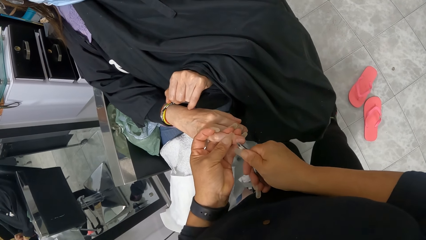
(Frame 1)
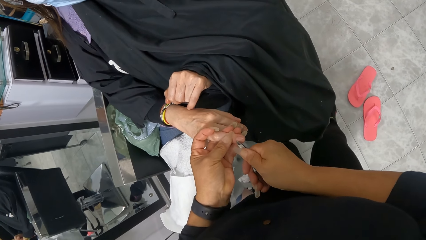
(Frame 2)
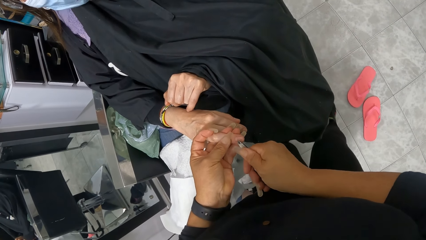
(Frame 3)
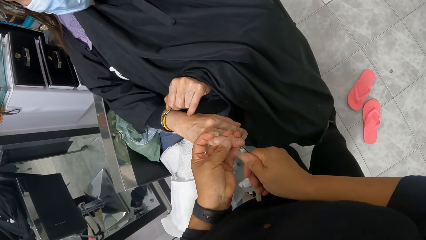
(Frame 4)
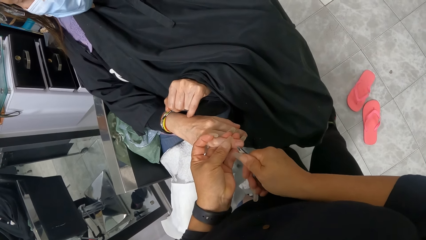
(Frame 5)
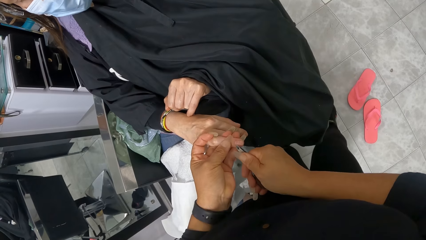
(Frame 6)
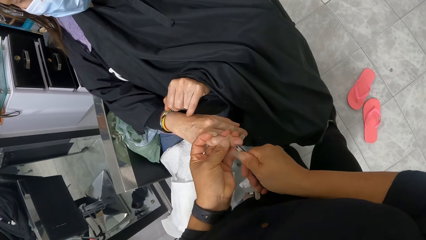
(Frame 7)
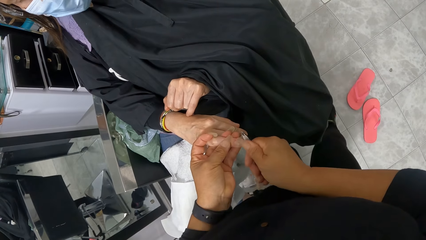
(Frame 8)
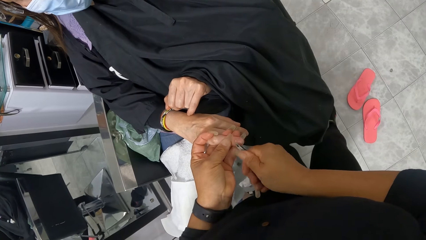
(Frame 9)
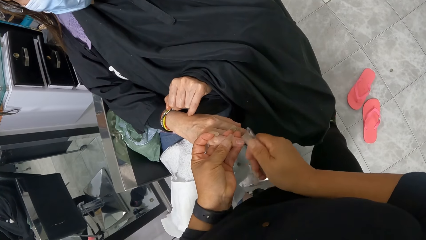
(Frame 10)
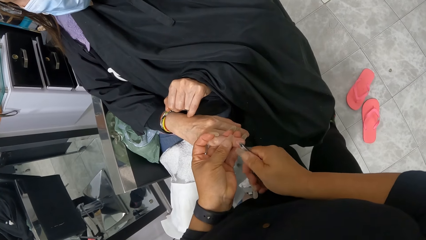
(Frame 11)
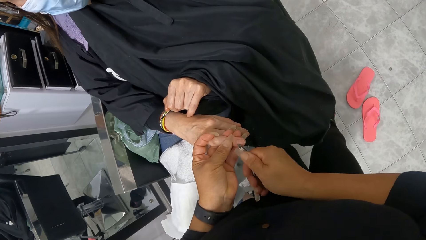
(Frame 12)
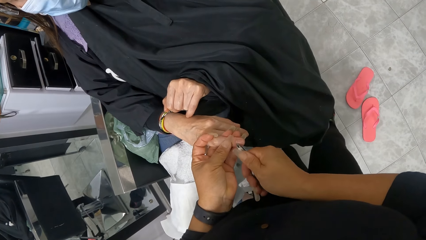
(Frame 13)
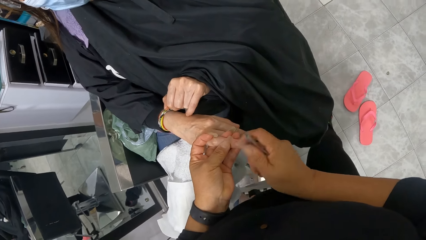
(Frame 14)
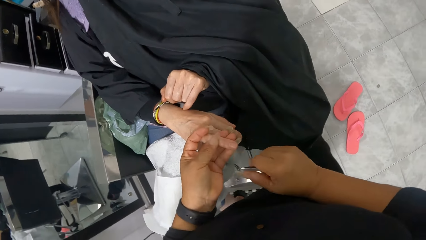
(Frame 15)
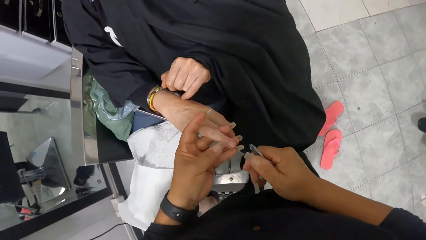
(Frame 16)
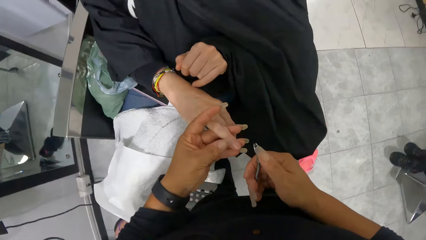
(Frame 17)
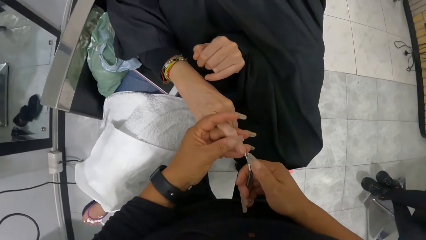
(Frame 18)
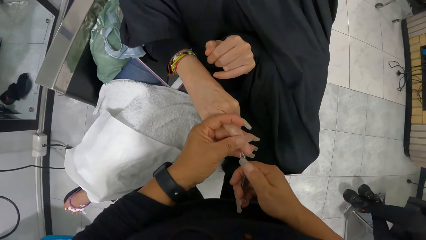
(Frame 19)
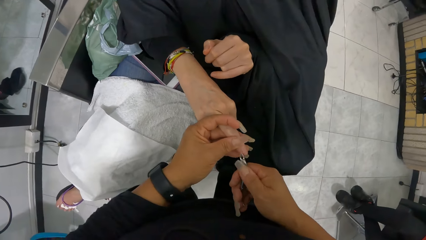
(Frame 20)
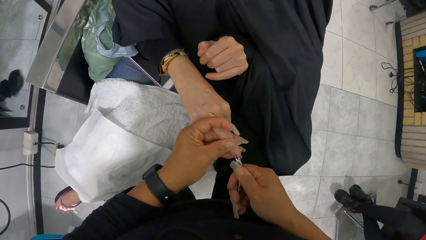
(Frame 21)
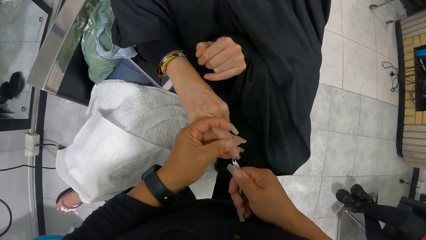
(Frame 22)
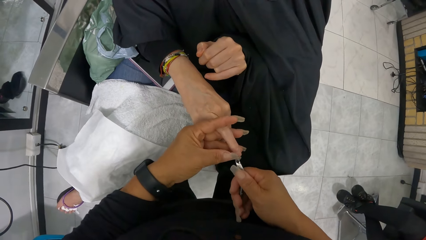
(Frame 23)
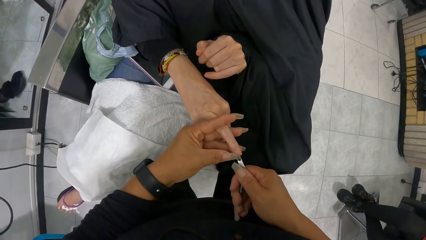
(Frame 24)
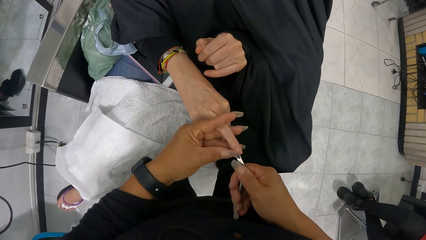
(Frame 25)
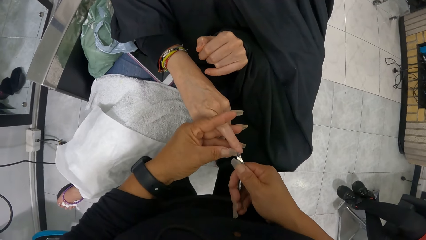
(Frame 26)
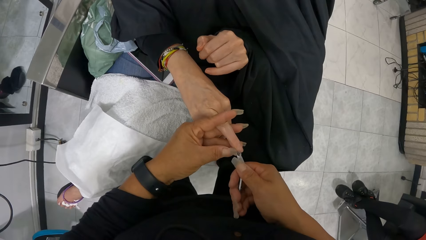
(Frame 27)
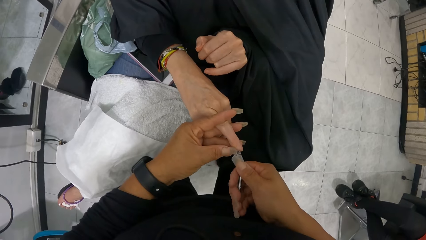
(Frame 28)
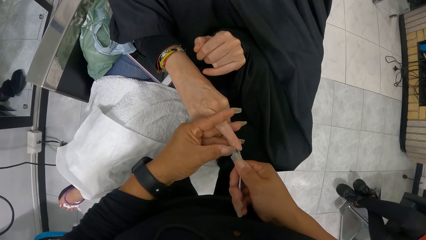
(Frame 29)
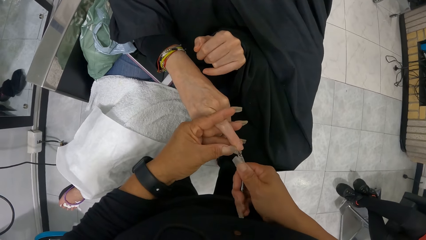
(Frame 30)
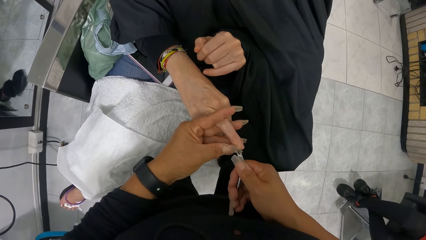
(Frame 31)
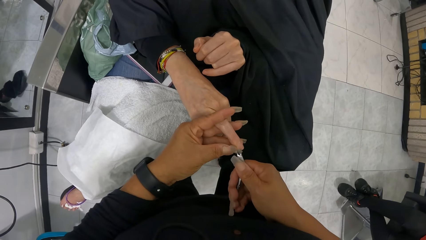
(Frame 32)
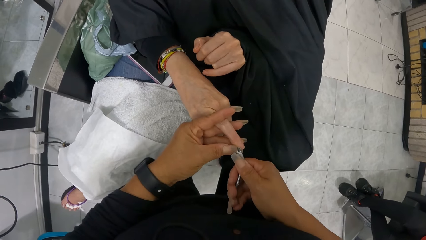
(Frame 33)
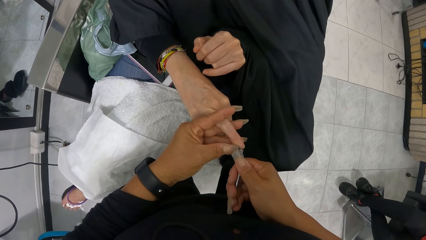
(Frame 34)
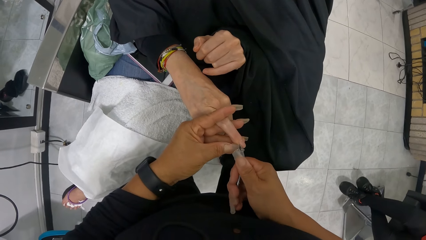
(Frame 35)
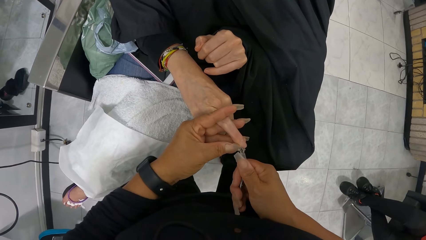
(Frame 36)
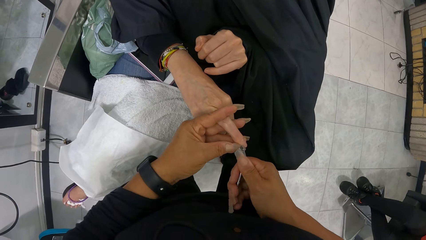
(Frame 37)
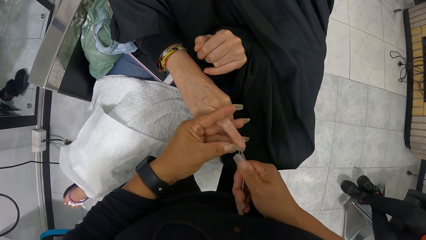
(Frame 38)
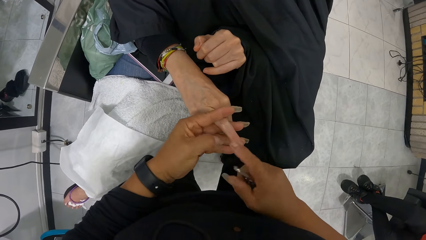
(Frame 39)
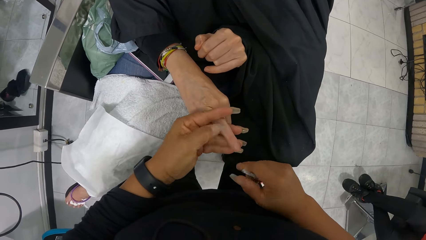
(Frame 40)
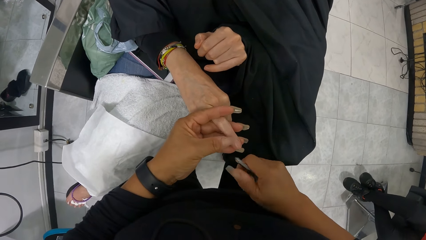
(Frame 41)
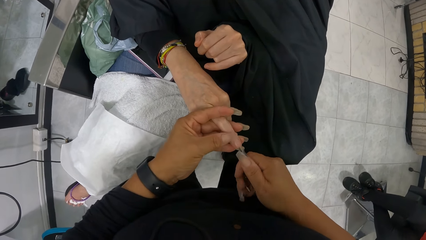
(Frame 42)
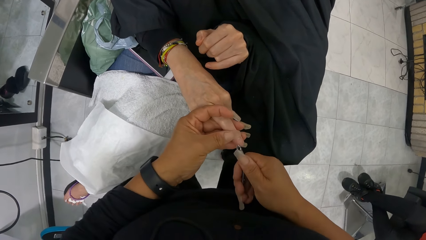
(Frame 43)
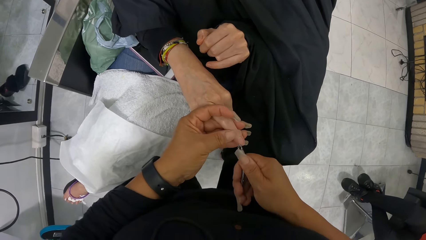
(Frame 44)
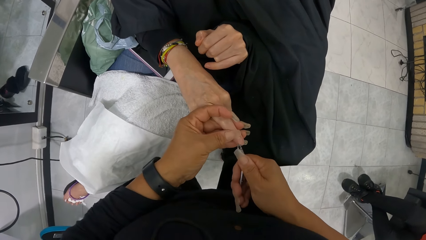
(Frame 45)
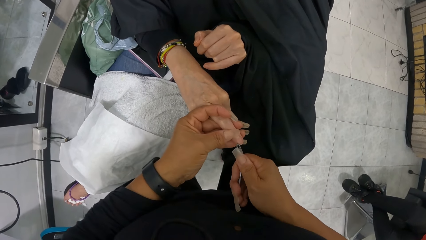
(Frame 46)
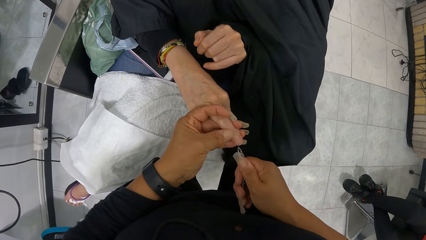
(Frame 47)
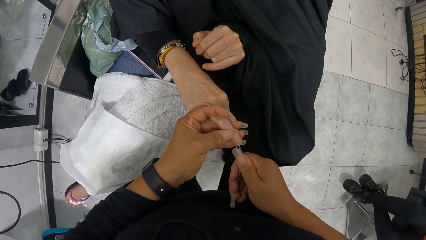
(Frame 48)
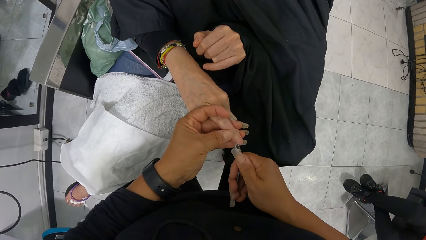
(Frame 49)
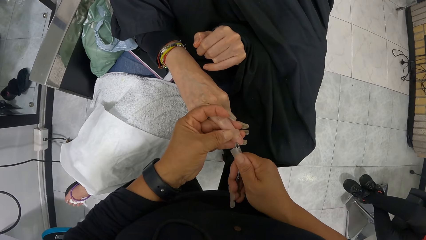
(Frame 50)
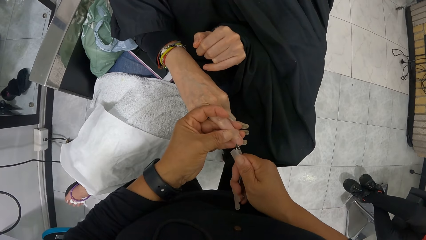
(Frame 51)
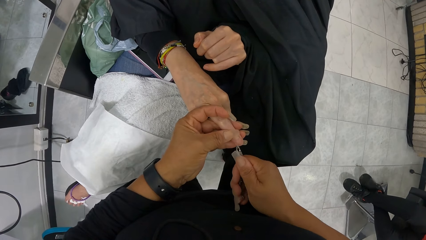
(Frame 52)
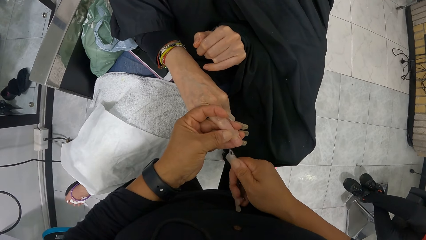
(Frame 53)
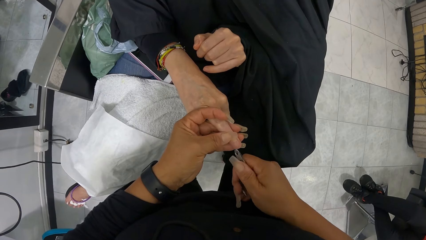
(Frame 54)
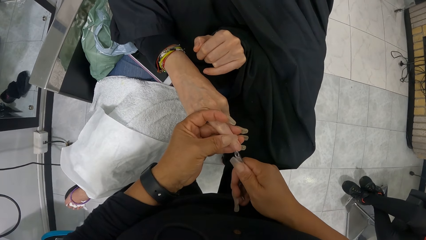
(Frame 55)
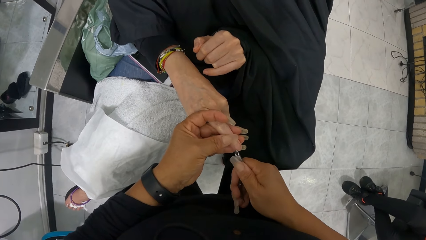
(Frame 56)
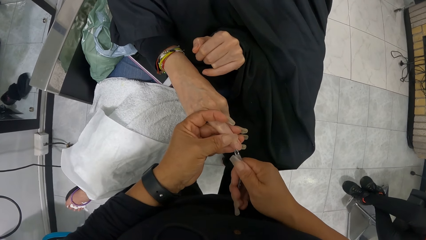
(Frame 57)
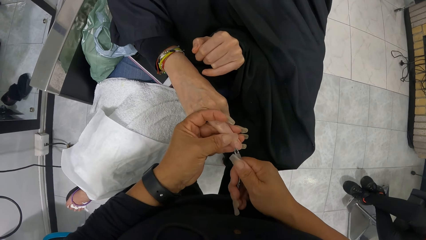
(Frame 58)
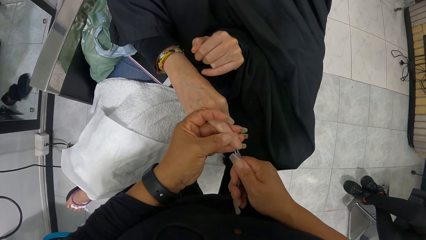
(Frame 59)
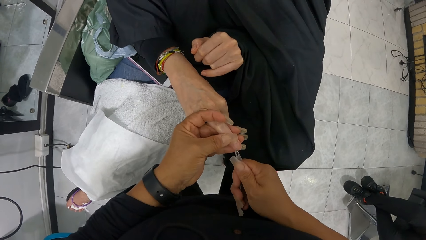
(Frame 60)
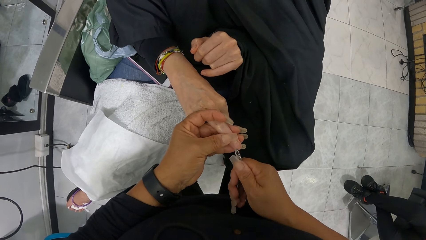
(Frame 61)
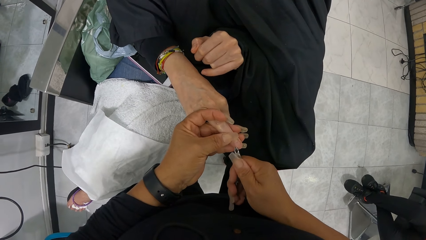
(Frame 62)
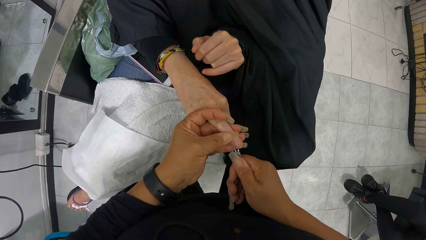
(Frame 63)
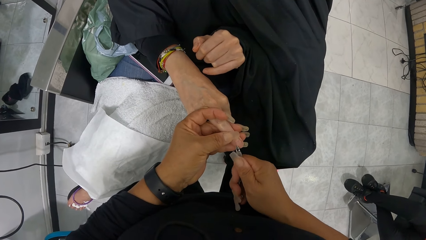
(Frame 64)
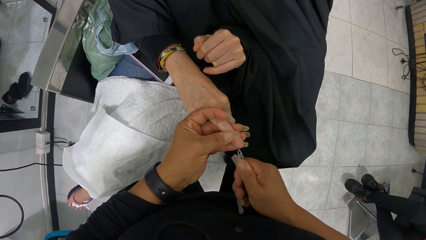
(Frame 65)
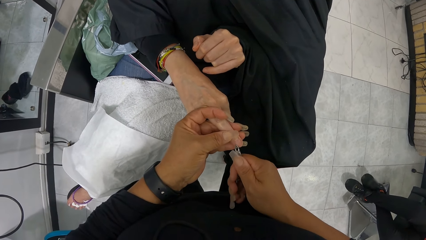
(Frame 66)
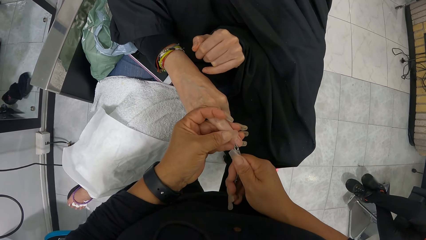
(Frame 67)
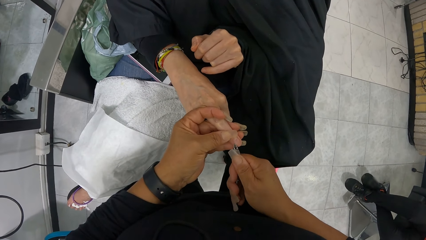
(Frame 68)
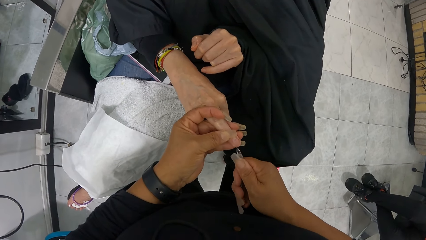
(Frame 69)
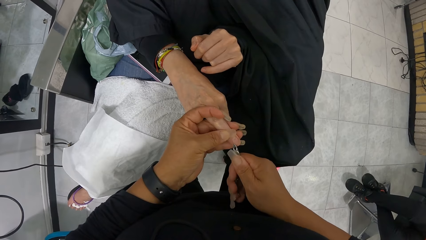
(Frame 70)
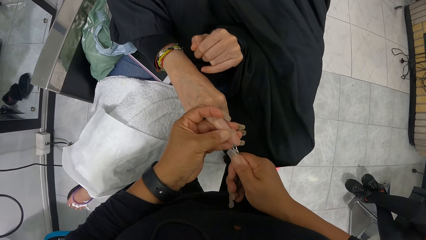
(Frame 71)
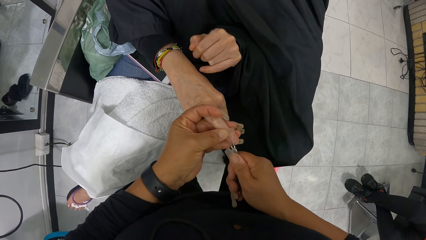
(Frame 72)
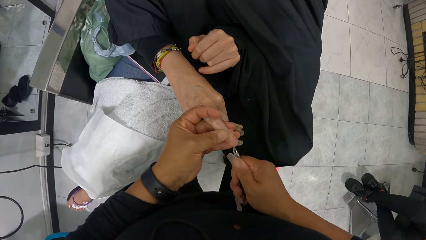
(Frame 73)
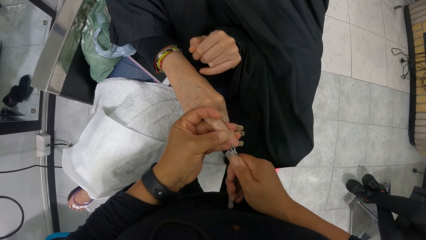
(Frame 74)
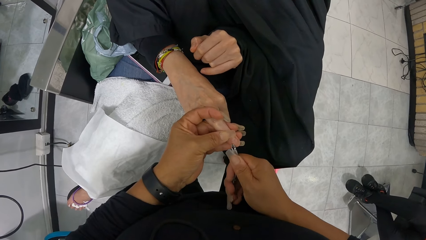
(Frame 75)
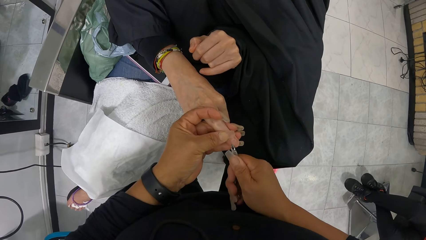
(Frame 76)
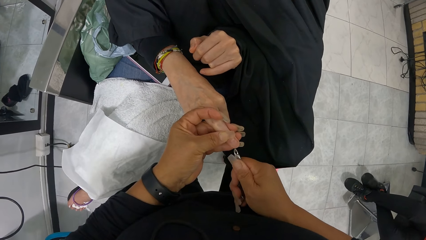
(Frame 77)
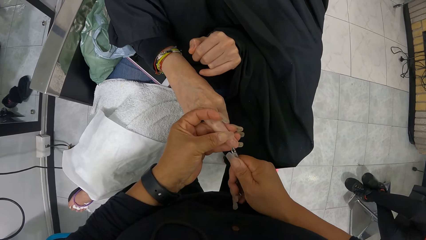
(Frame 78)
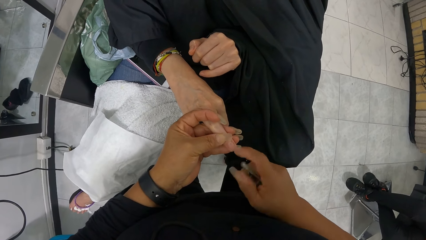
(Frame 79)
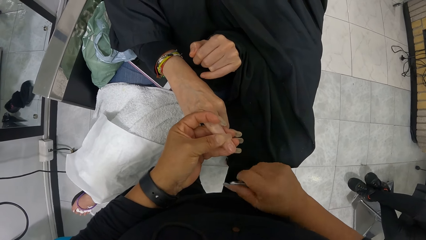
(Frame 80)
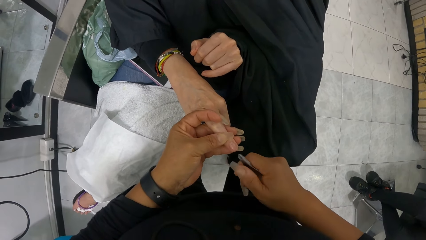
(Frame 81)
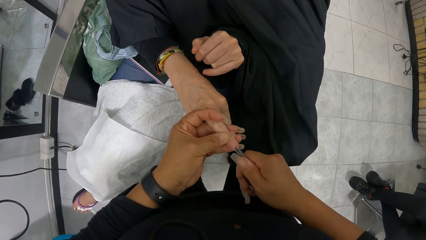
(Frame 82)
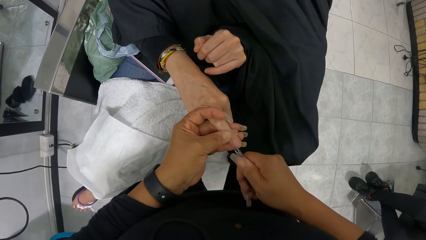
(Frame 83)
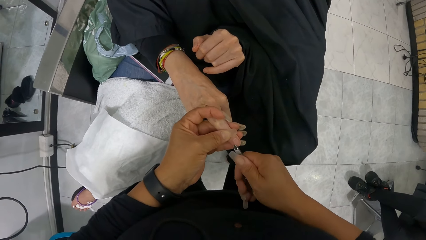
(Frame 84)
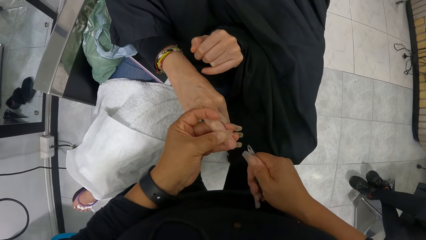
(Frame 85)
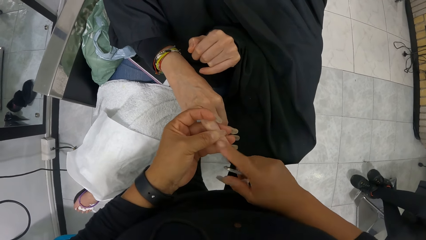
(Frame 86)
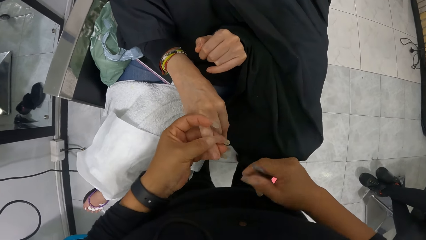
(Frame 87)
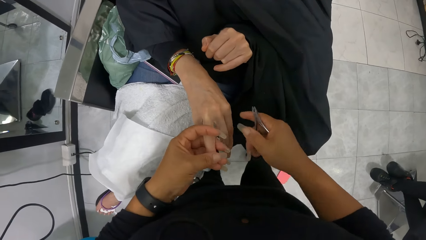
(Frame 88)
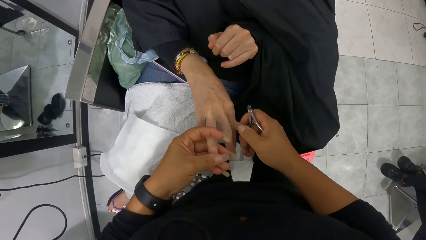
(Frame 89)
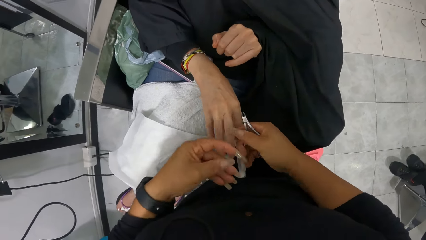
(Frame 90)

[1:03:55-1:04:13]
The camera wearer wipes the right ring fingernail of the woman in her left hand with the nail cutter in her right hand. She cuts the right ring fingernail of the woman in her left hand with the nail cutter in her right hand. She wipes the right ring fingernail of the woman in her left hand with her right hand. She cuts the right ring fingernail of the woman in her left hand with the nail cutter in her right hand. She wipes the right ring fingernail of the woman in her left hand with her right hand.
